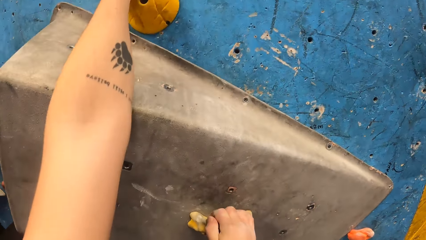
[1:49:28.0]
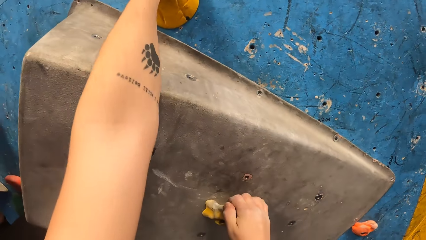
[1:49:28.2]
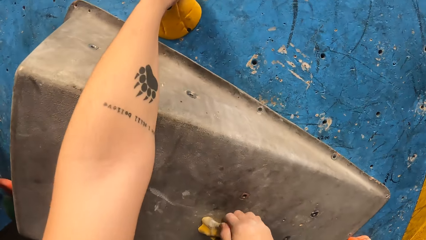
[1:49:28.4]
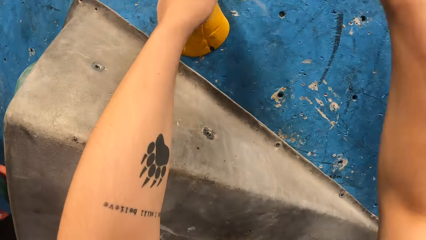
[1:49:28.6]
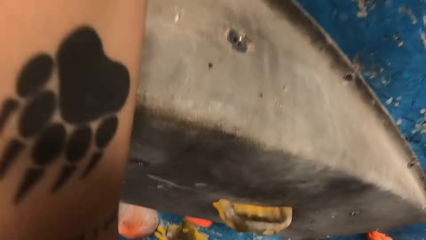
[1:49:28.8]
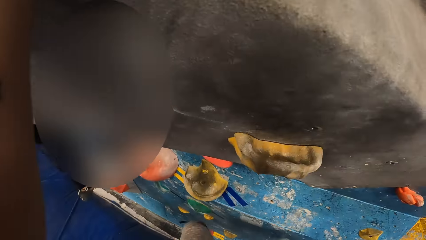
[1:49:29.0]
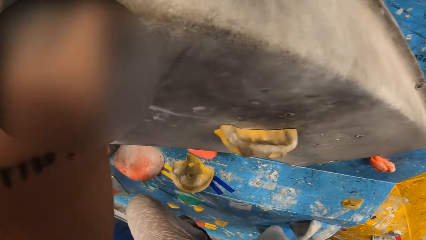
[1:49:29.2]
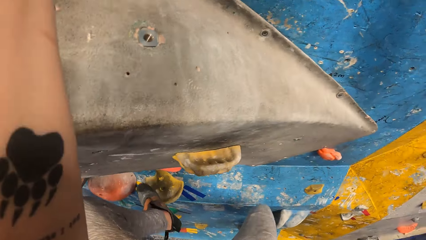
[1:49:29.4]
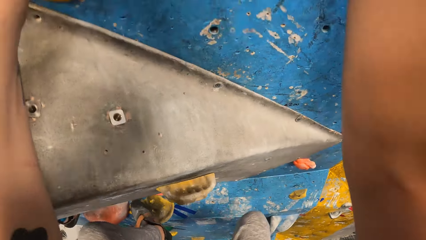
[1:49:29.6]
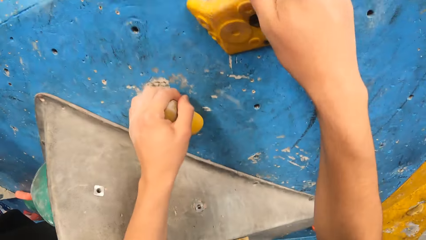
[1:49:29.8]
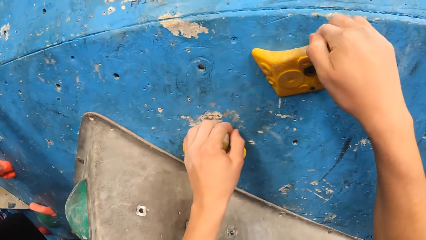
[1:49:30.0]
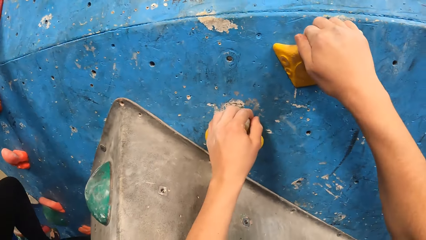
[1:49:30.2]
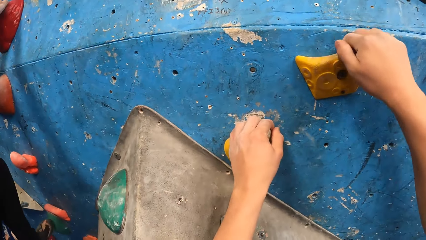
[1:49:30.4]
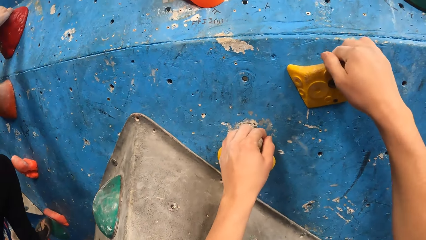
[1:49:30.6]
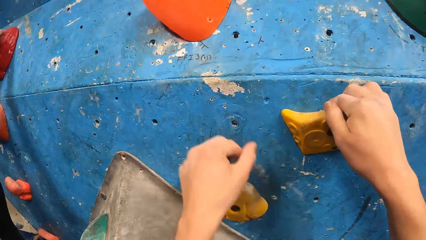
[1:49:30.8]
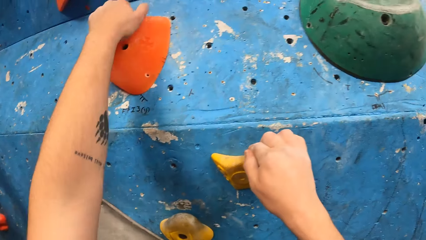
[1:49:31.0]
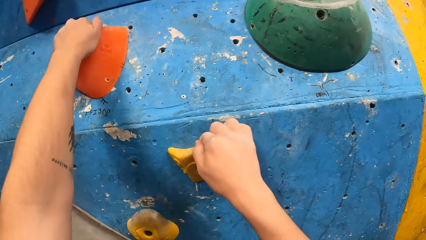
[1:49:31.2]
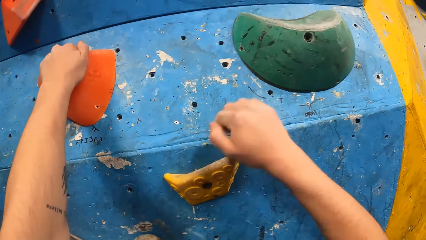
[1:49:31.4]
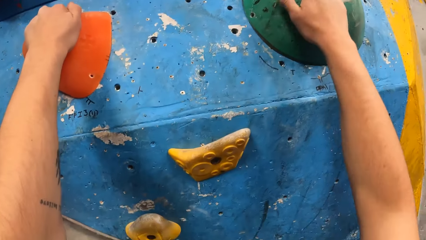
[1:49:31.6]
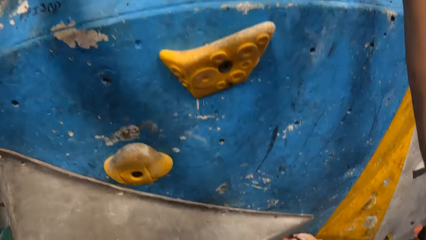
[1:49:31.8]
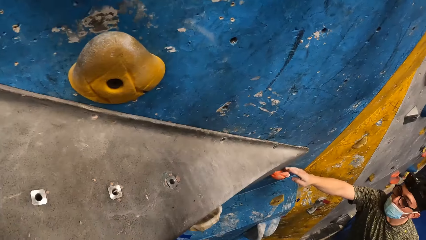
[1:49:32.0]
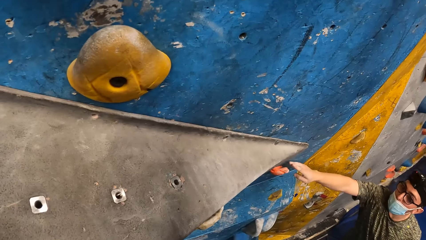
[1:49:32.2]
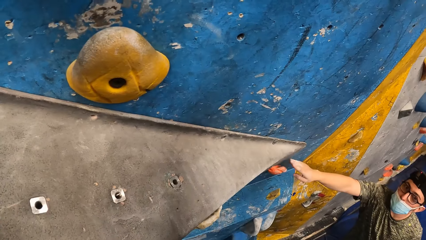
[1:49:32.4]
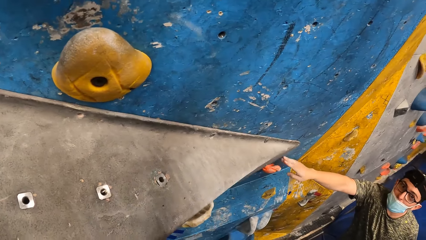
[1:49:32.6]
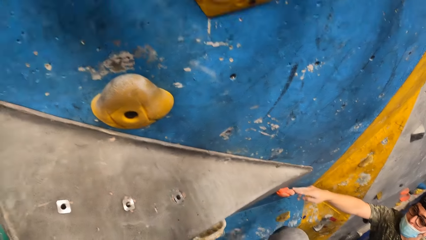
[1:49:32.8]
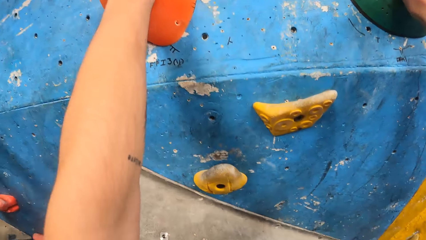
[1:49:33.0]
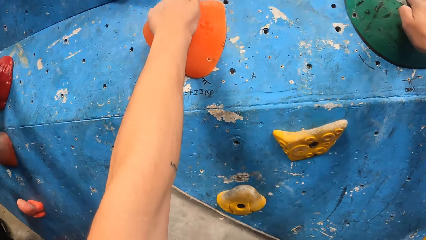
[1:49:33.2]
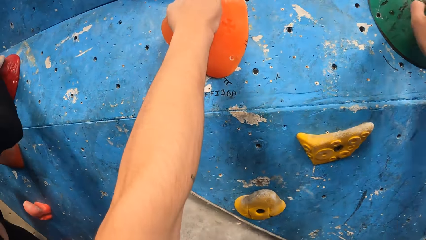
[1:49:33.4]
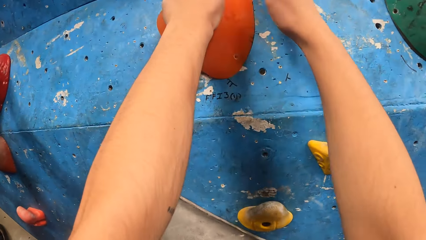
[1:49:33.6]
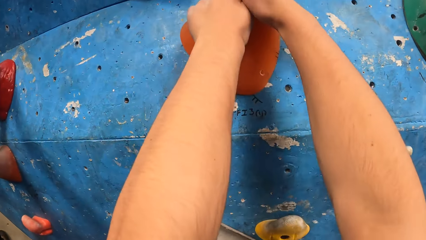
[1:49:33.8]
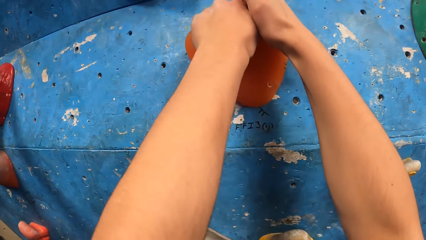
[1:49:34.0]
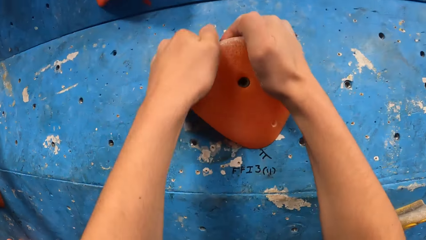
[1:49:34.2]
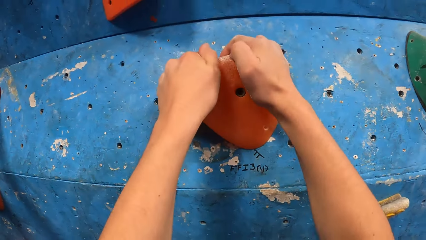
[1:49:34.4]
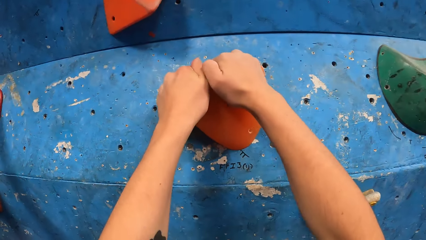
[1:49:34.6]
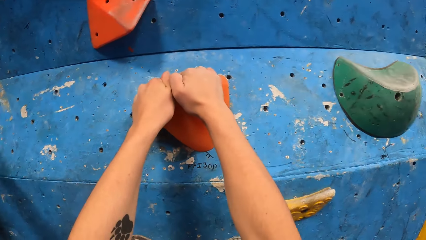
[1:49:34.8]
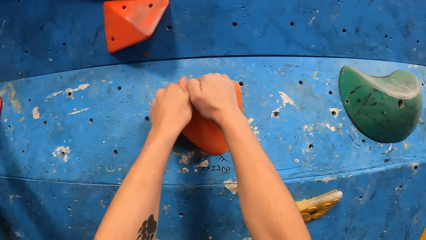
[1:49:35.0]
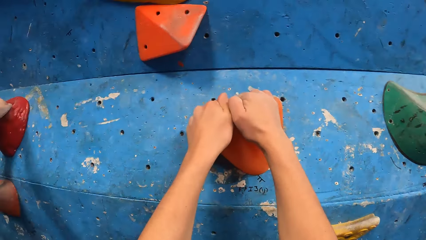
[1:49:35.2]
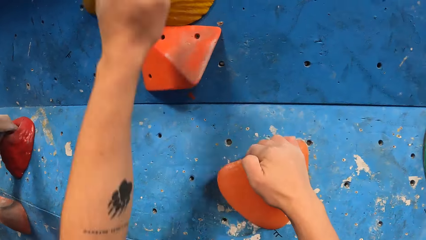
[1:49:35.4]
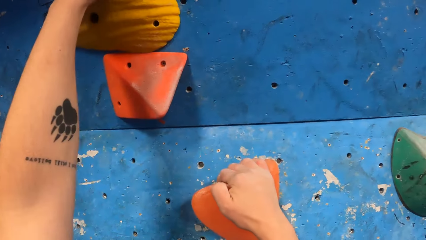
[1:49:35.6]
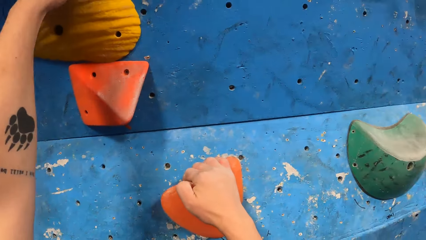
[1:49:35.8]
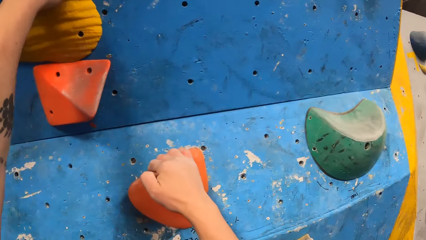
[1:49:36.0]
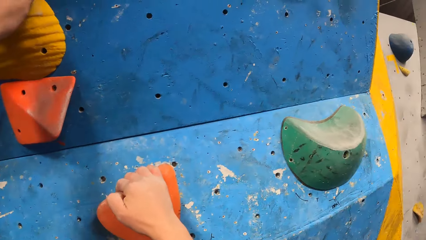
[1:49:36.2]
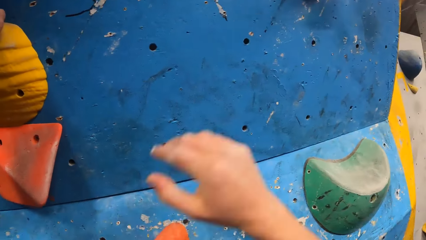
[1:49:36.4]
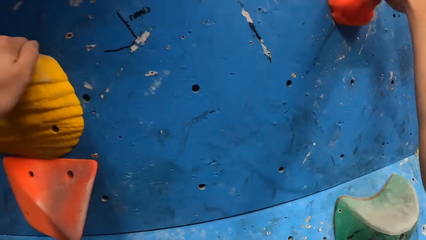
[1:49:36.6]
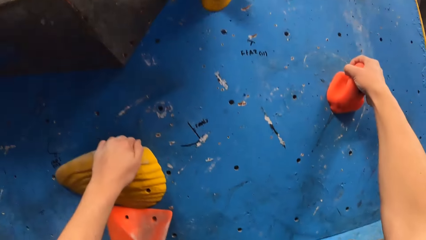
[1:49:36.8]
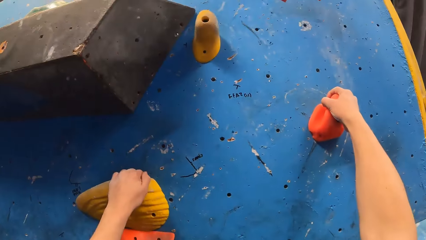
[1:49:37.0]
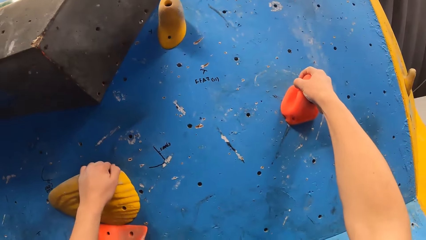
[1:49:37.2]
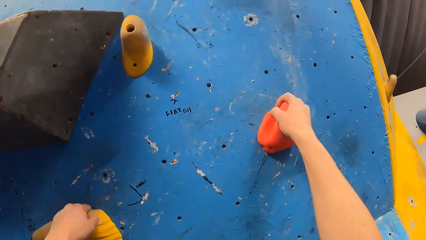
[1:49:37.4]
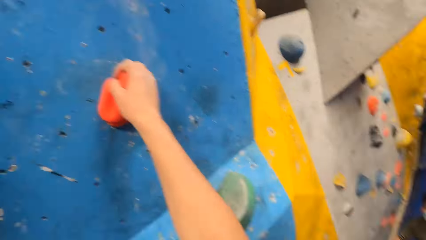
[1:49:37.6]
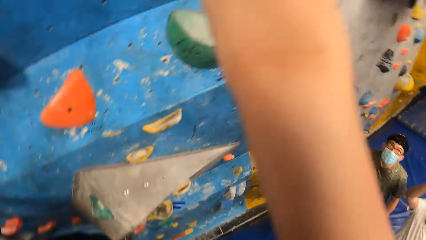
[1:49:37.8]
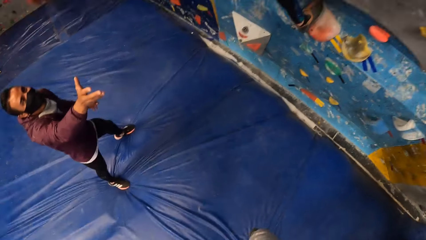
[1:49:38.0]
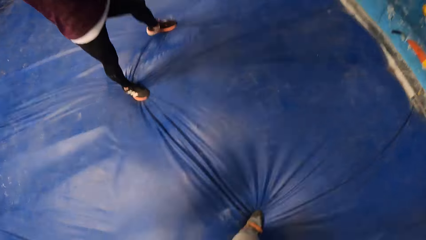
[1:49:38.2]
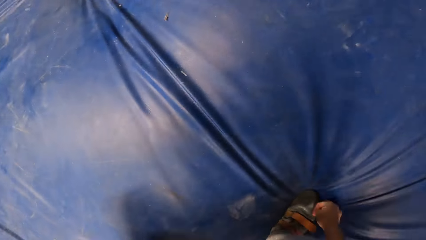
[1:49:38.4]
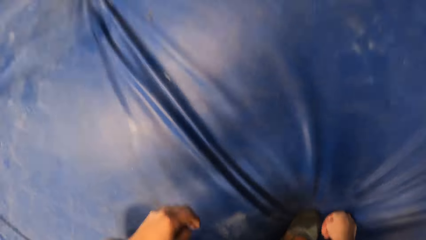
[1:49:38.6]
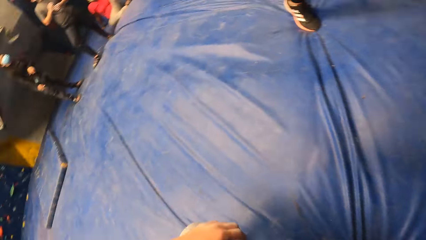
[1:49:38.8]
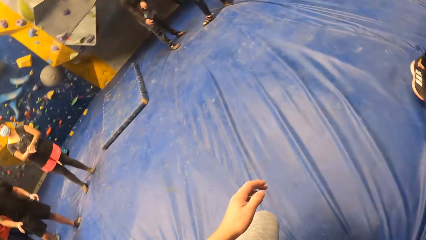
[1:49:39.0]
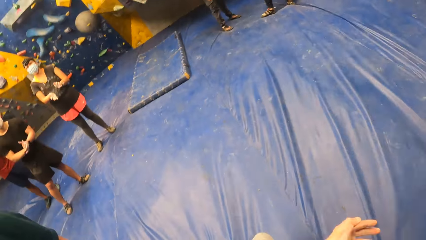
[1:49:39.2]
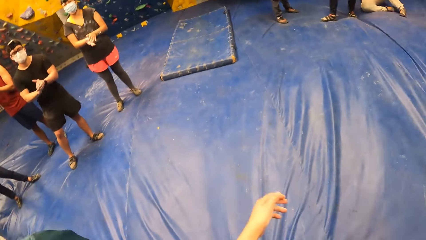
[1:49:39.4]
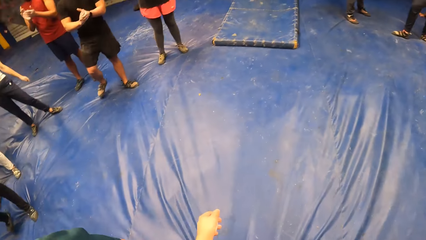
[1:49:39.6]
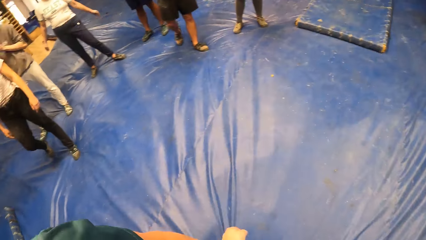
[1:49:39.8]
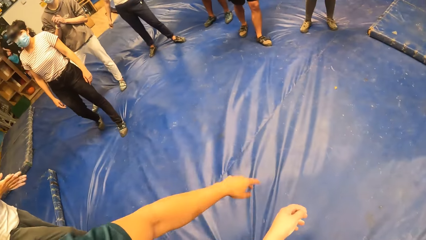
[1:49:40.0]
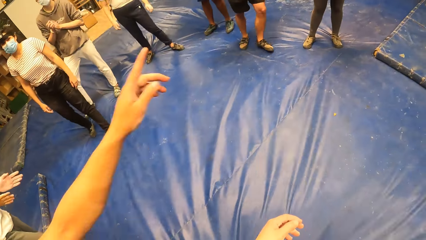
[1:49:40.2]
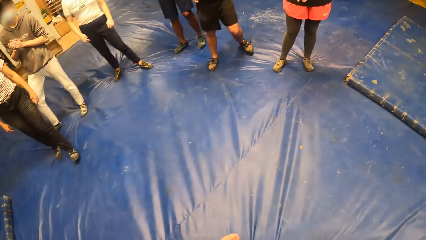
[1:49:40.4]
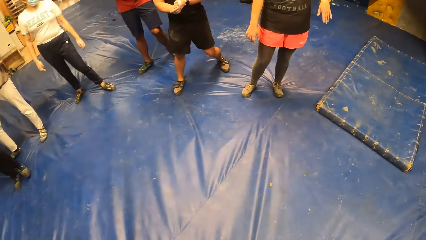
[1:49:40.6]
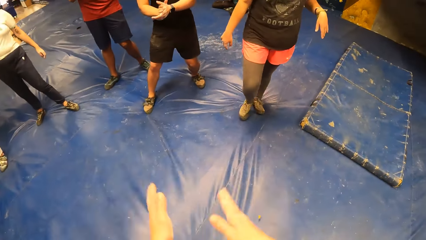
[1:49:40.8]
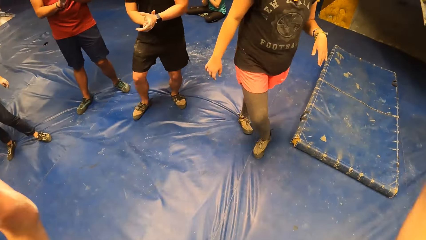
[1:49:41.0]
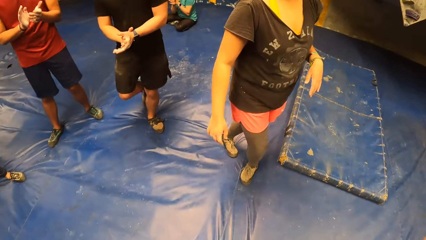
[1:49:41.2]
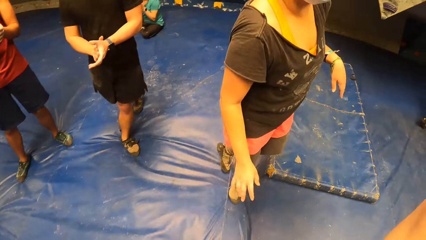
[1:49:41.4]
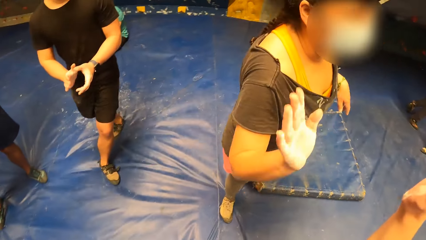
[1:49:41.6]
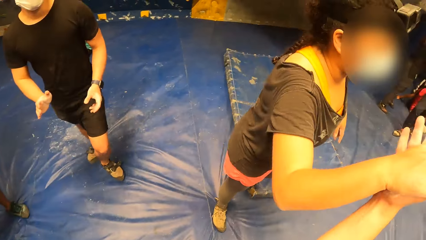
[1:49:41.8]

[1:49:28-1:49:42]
The camera wearer jumps down. They move the hands. They look around. They step forward. They raise the hands.

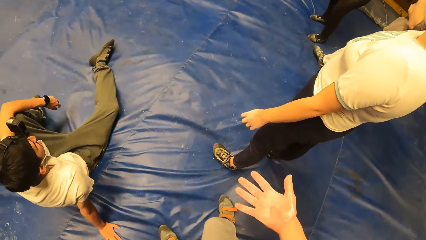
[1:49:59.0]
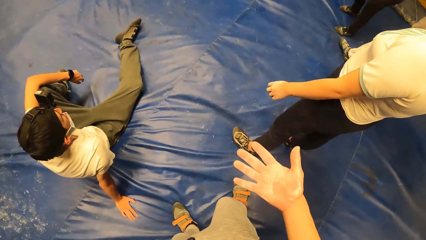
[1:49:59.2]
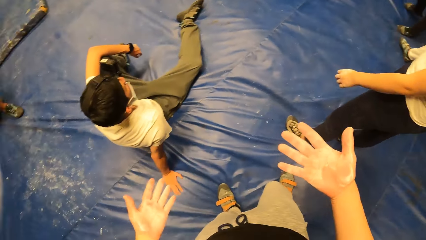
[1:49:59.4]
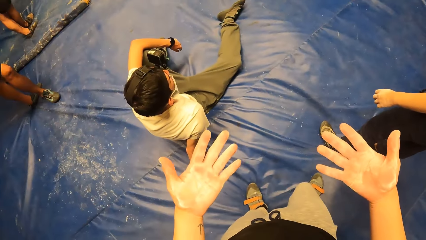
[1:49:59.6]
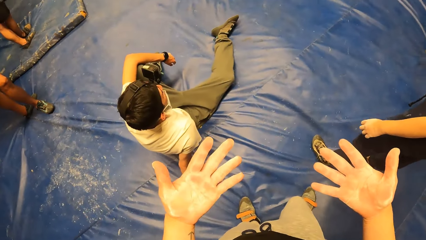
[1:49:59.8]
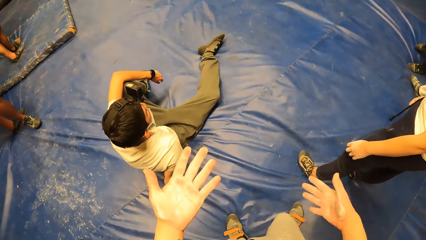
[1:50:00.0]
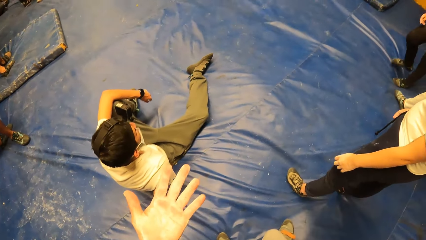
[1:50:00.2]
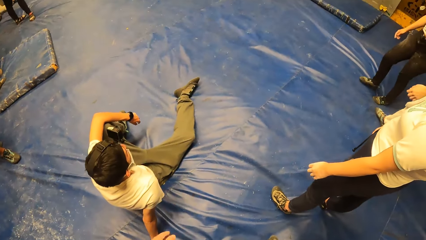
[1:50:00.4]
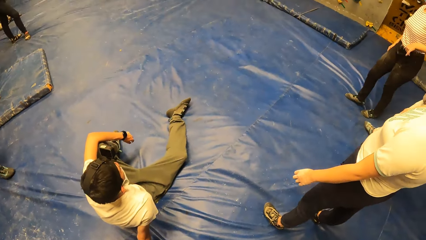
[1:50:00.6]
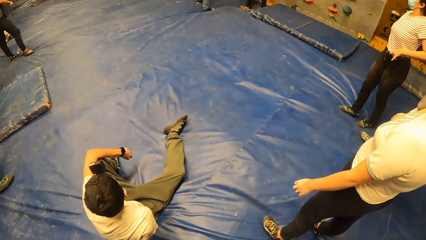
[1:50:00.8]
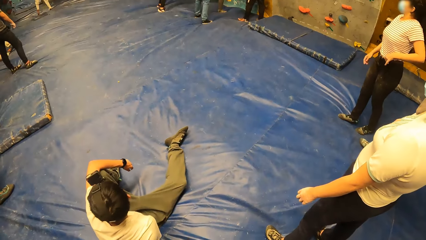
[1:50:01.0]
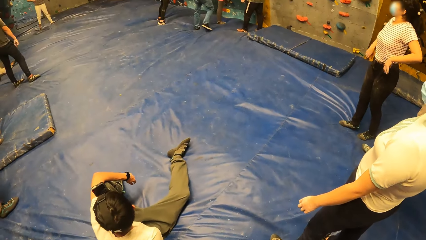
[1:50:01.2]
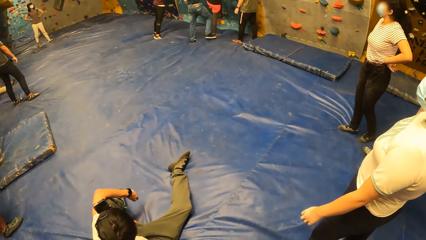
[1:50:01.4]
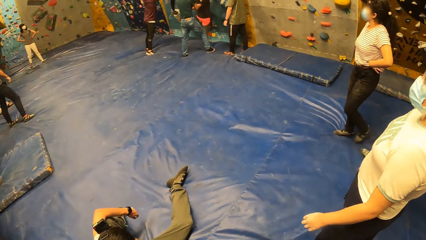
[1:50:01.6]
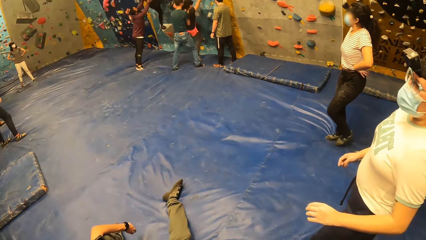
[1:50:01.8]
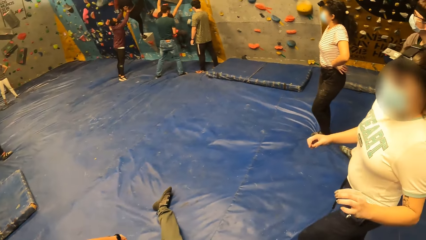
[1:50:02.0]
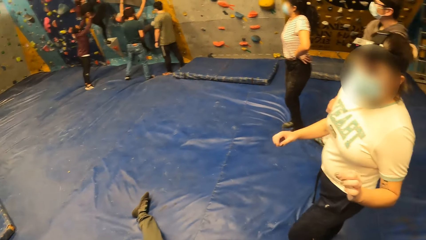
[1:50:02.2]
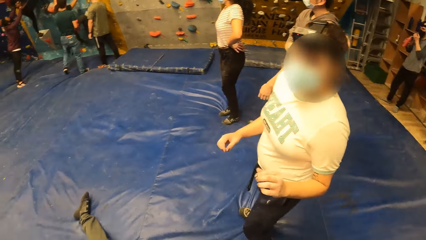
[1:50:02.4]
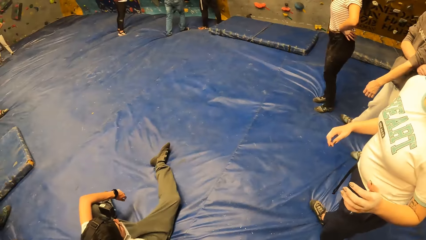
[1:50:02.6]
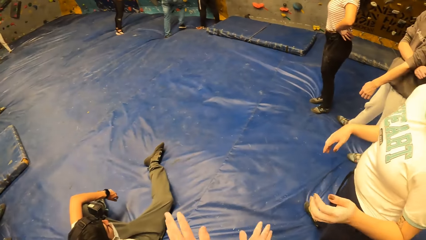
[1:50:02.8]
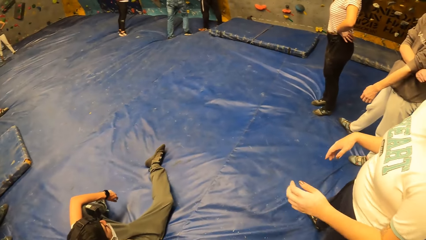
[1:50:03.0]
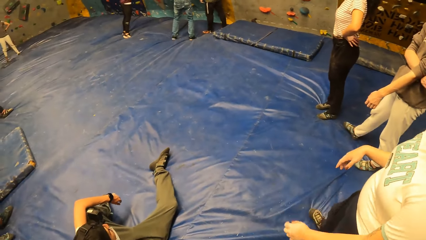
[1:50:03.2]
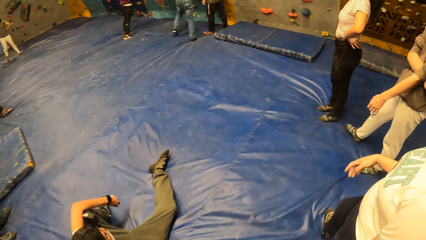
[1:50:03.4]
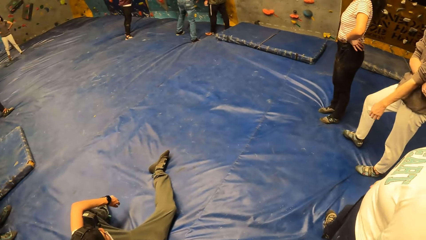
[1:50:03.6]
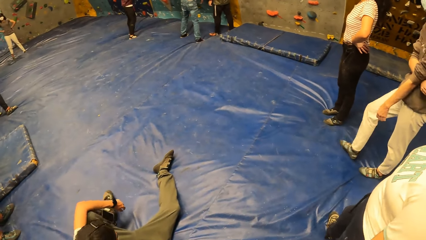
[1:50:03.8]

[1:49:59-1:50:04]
The camera wearer moves the hands. They look at the hands. They look around. A lady interacts with the camera wearer.
